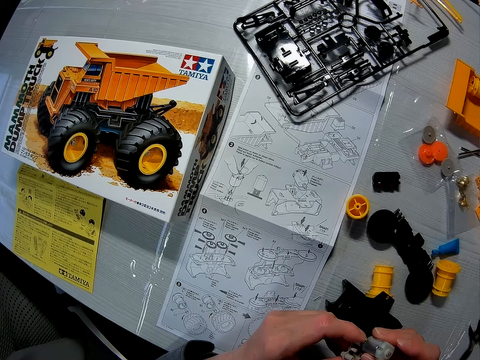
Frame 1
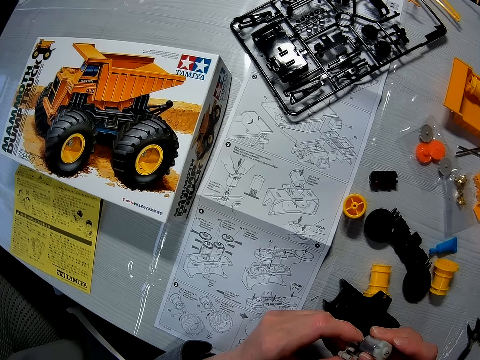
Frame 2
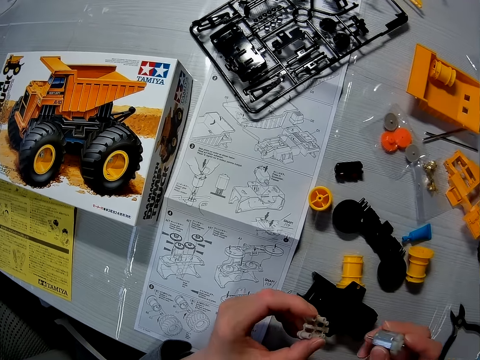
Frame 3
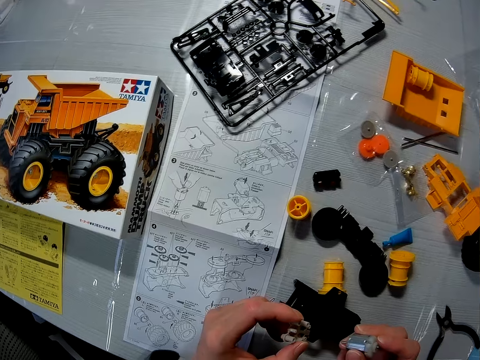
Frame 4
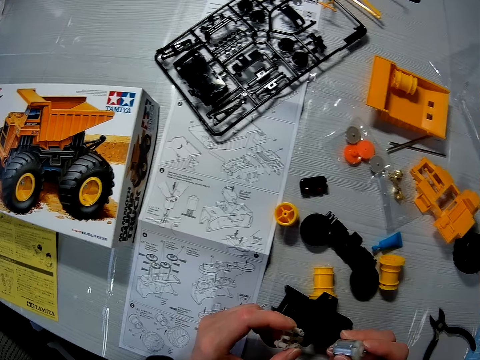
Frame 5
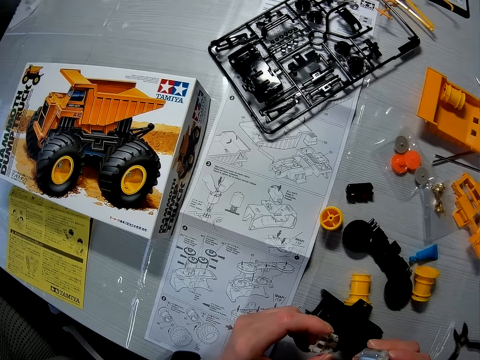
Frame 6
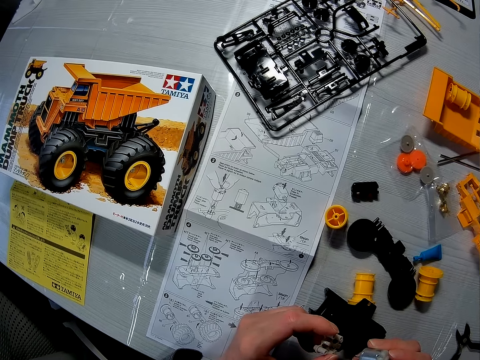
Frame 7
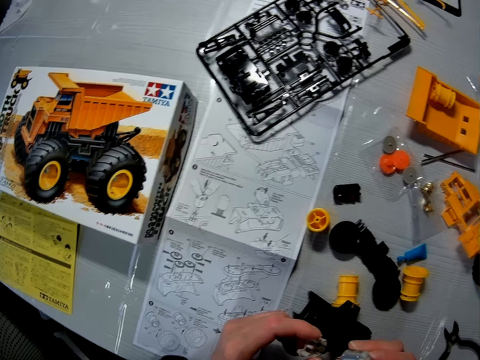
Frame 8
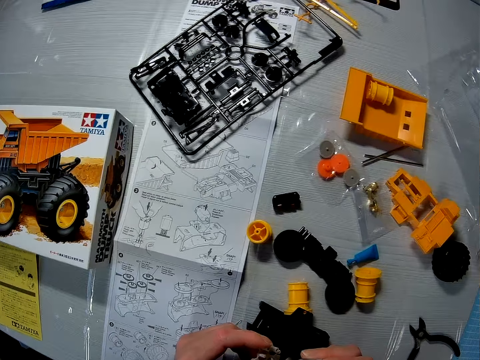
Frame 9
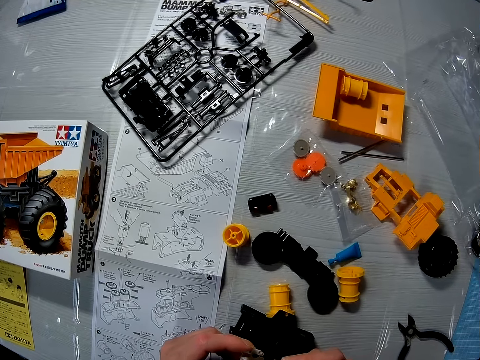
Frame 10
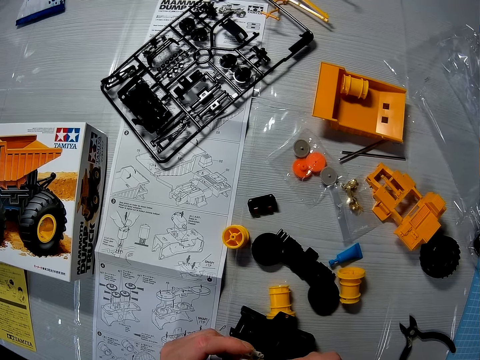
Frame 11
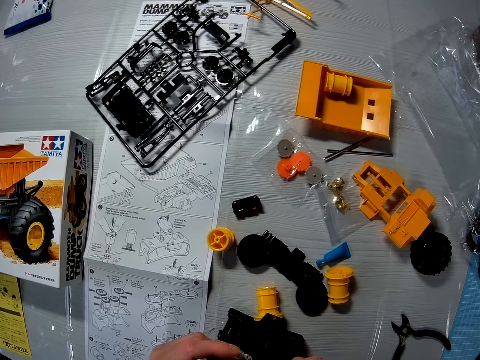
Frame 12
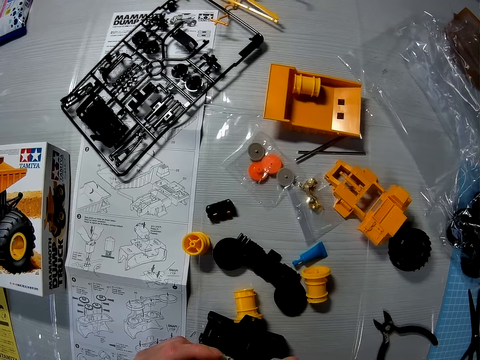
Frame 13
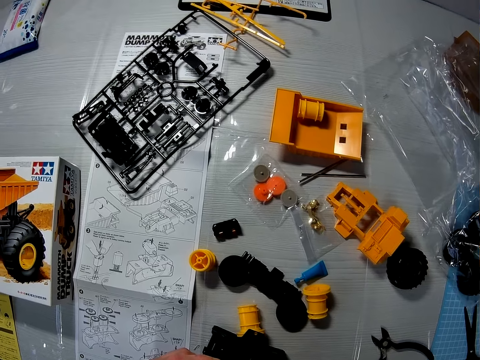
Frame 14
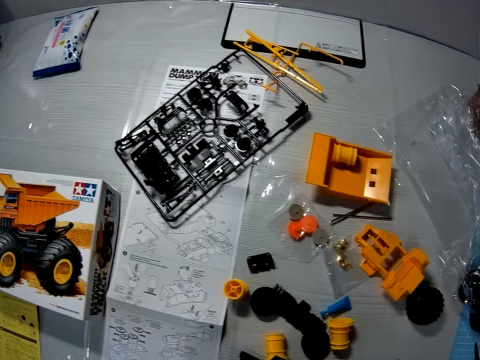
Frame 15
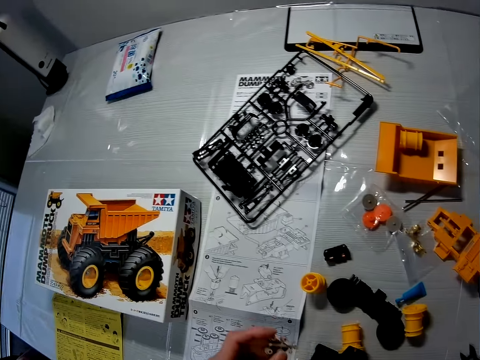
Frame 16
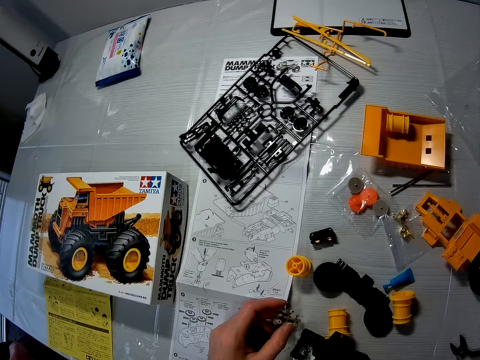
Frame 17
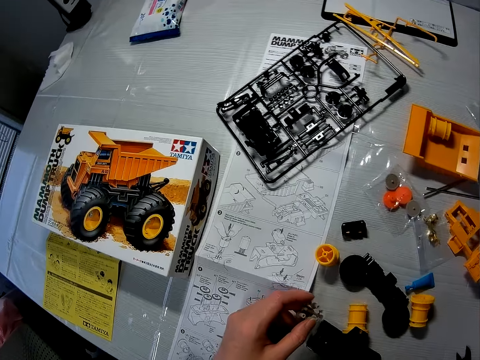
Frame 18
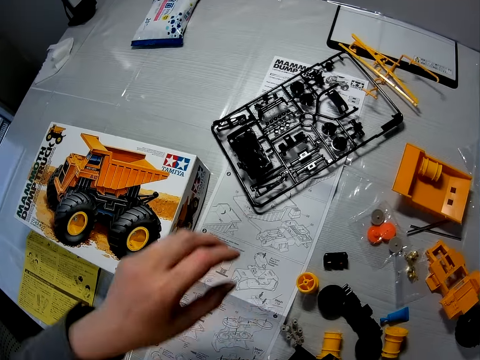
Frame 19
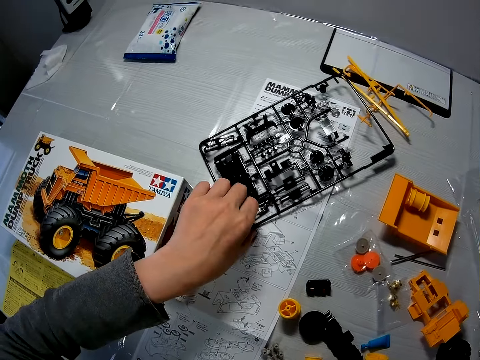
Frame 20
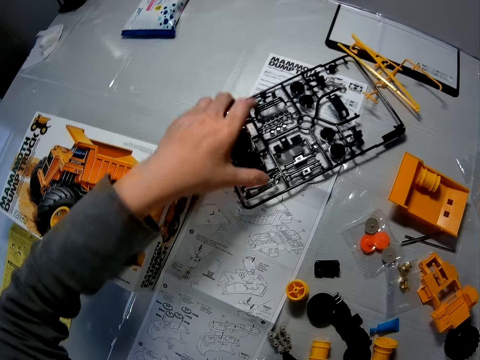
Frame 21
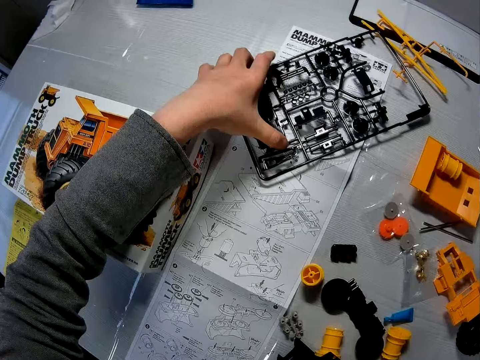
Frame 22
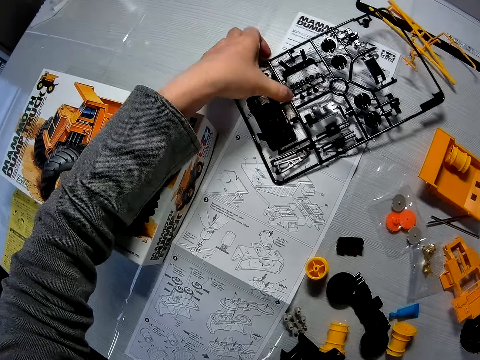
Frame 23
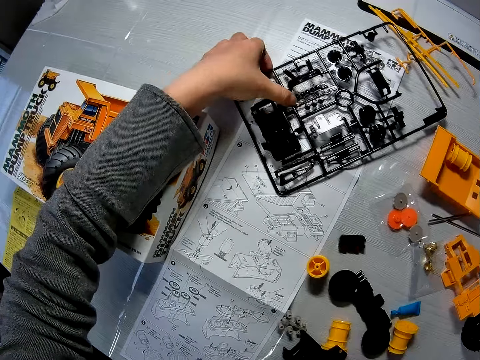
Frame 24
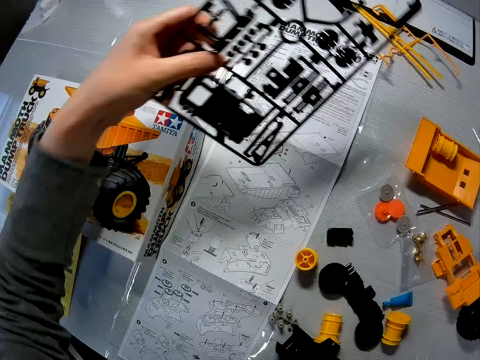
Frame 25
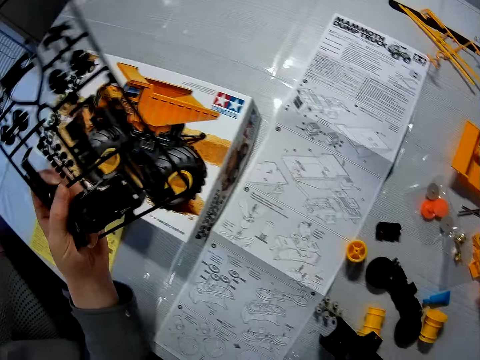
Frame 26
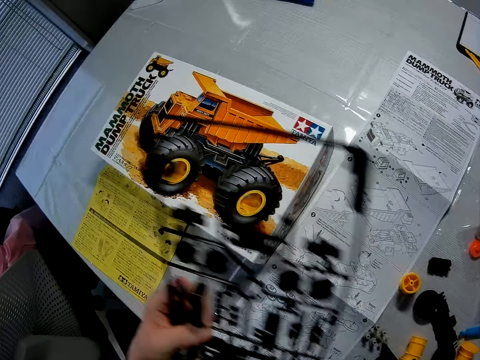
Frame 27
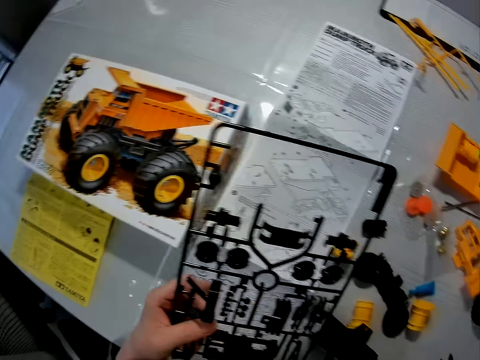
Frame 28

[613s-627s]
The camera wearer drops the white plastic on the table with her left hand. They pick up the set of black pieces of the toy truck with his left hand. They hold the pocher pedal.

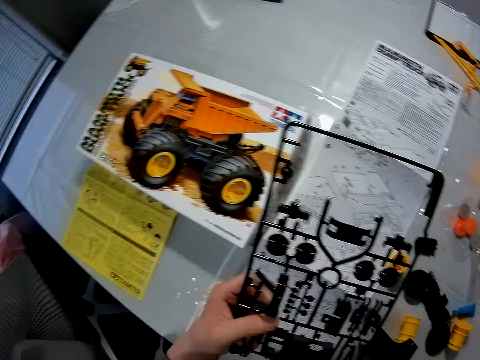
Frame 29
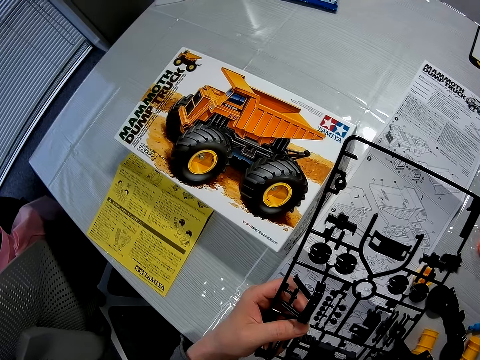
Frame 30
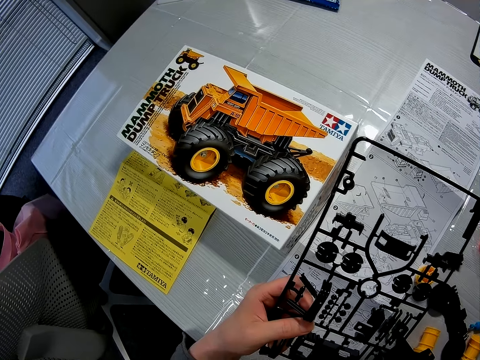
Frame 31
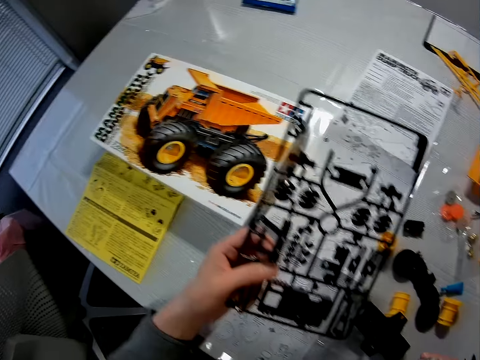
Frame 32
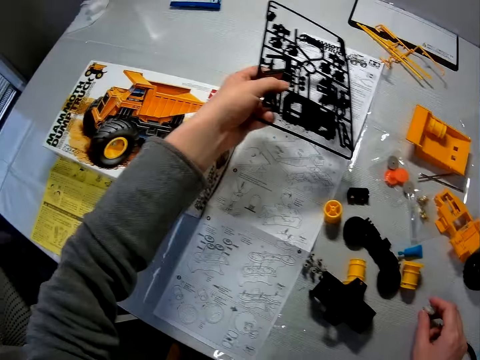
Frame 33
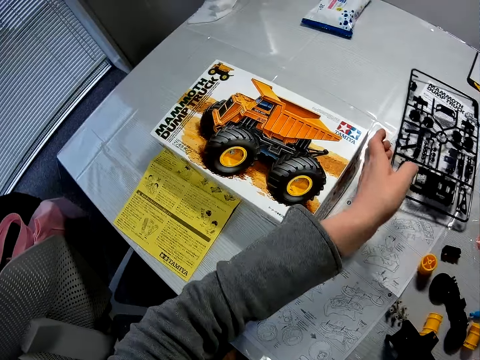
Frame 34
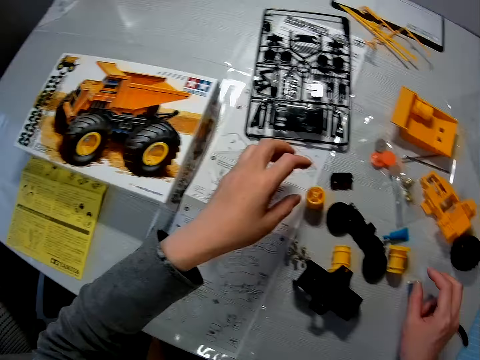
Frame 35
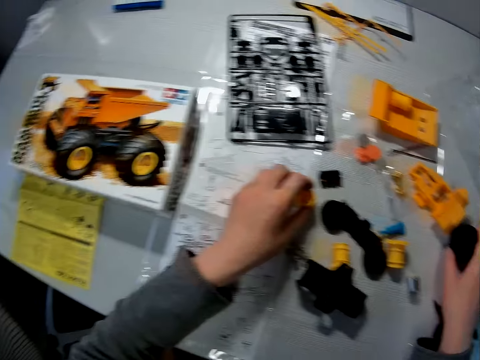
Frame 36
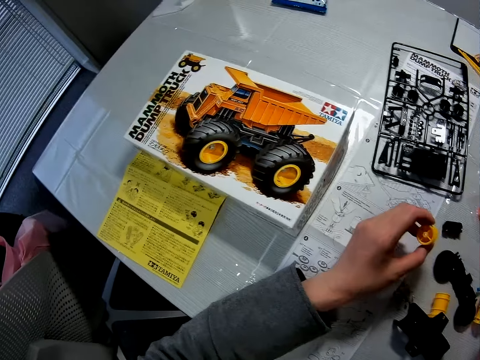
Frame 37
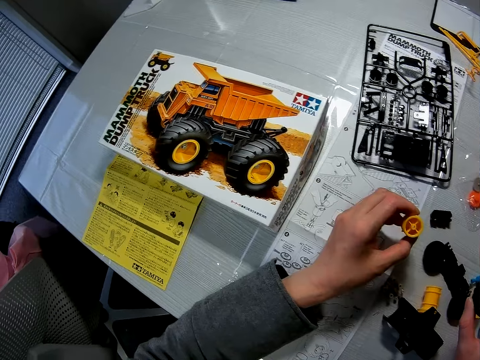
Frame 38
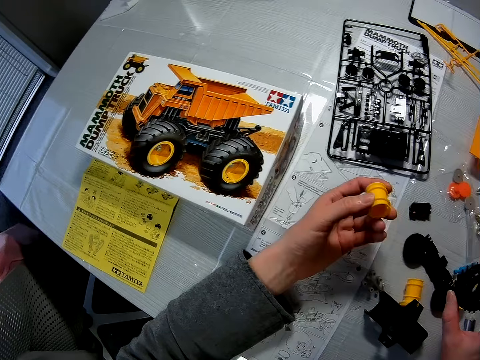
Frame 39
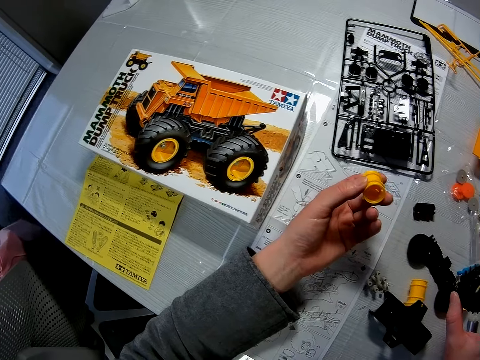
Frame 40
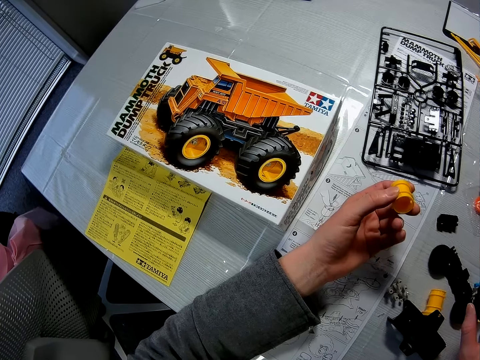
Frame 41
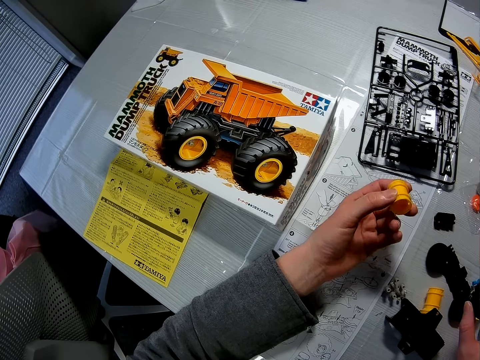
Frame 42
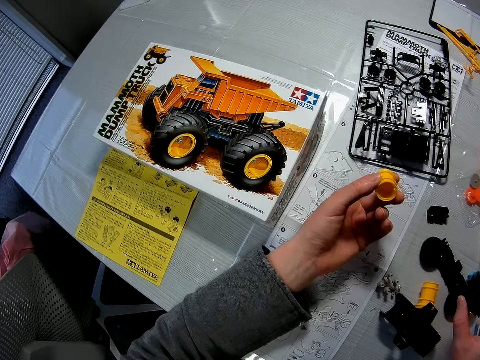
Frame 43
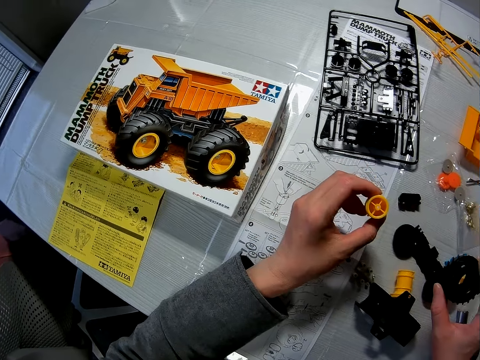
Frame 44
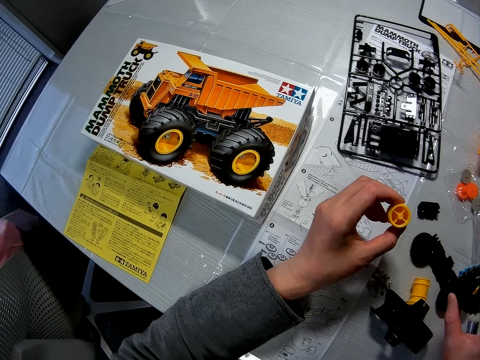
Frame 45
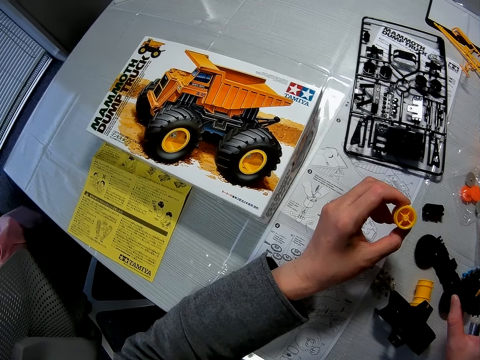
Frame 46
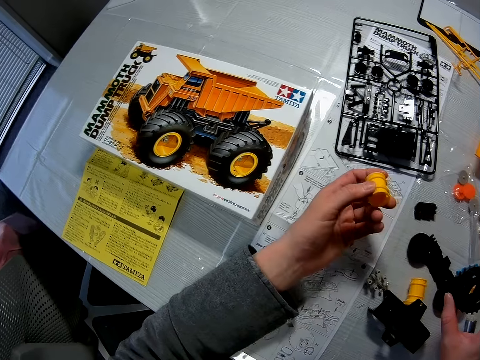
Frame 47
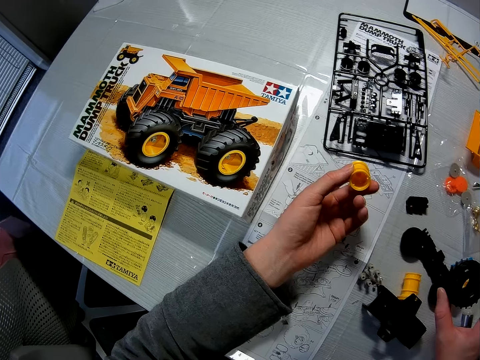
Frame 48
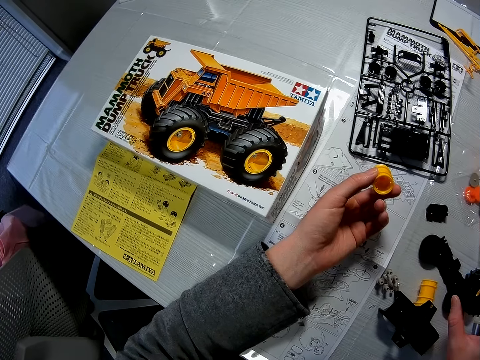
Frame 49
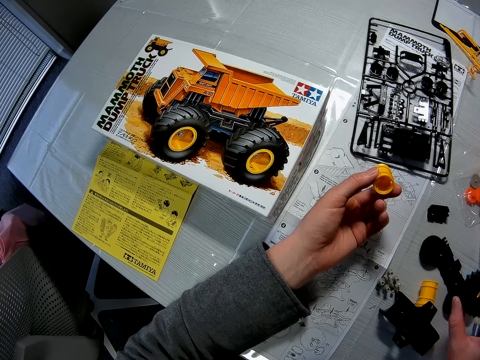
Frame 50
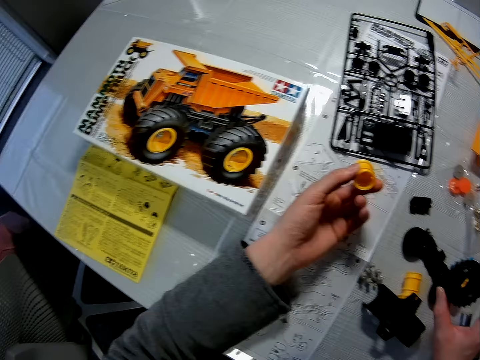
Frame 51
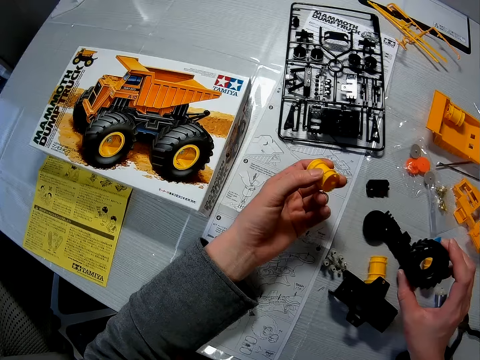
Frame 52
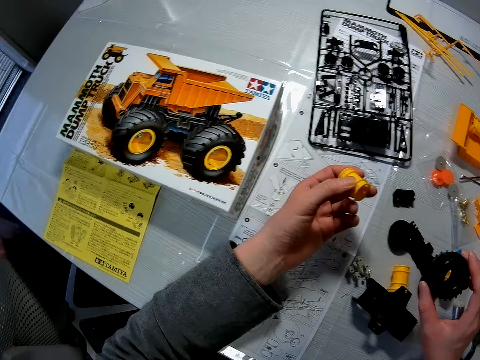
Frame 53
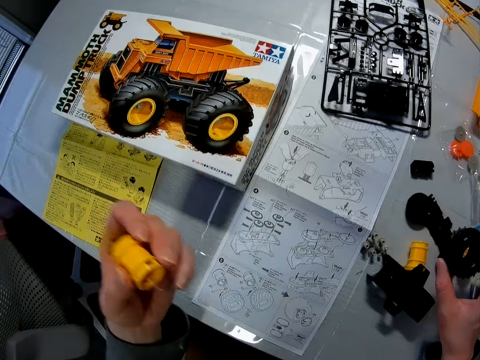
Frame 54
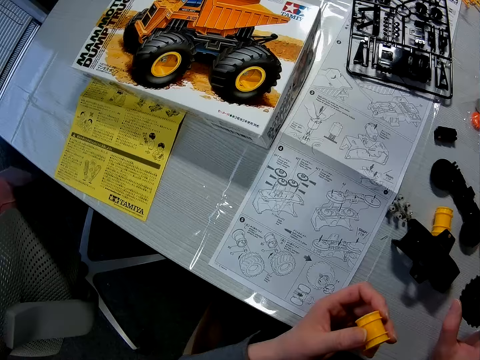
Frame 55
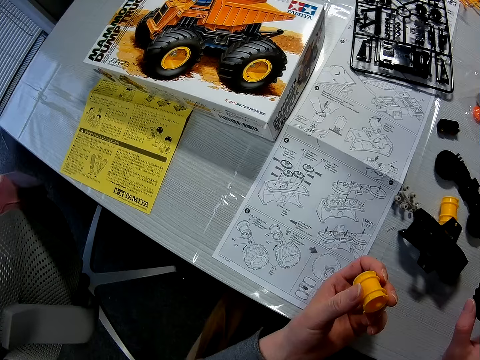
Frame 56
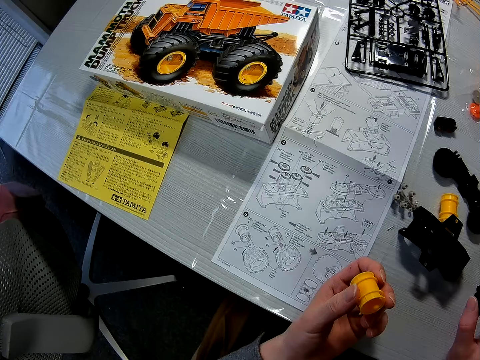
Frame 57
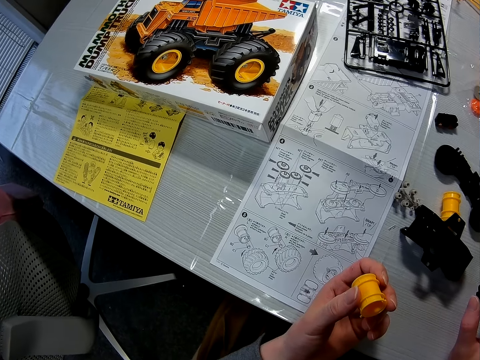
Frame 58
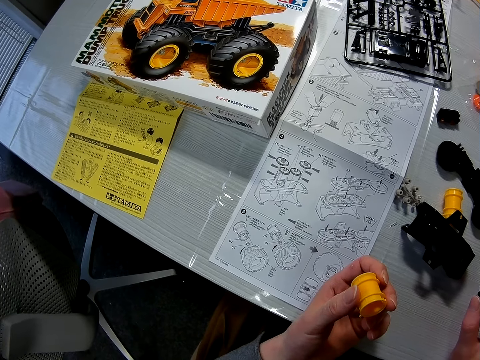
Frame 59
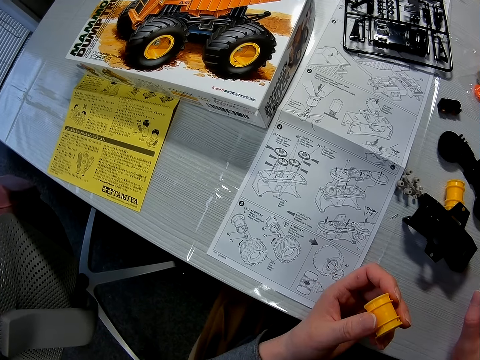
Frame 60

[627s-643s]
The camera wearer drops the set of black pieces of the toy truck on the table with his left hand. They pick up a tyre of the toy truck with his right hand. They pick up a rim of the toy truck on the table with her left hand. They hold the wheel rim and wheel. They inspect the rim of the toy truck in his left hand.
